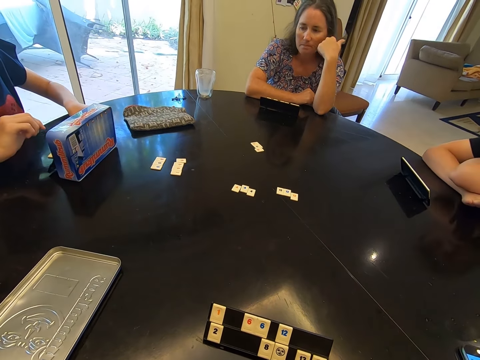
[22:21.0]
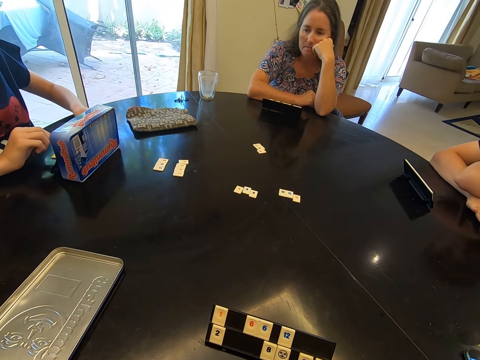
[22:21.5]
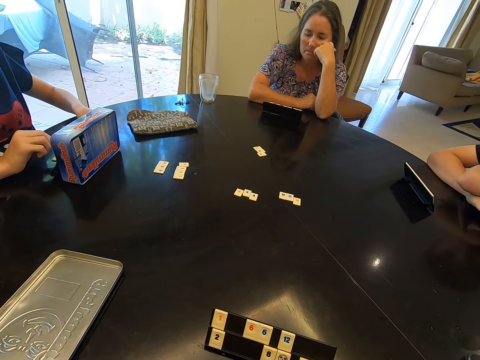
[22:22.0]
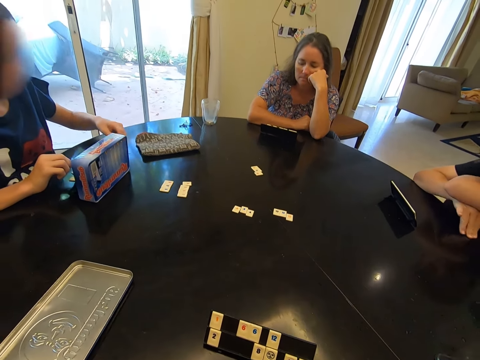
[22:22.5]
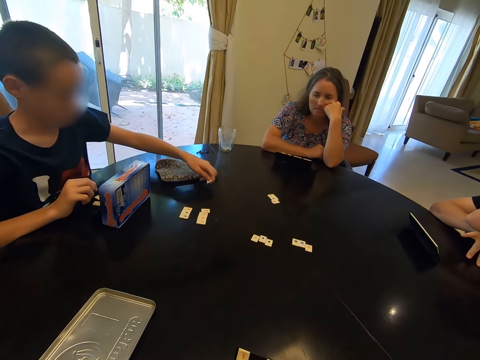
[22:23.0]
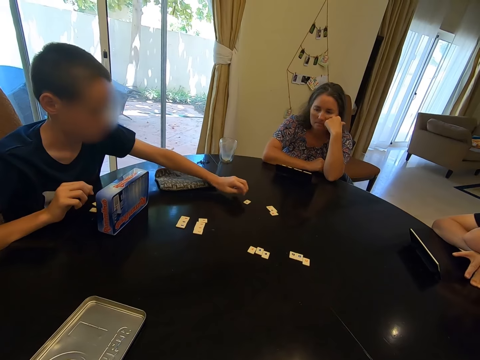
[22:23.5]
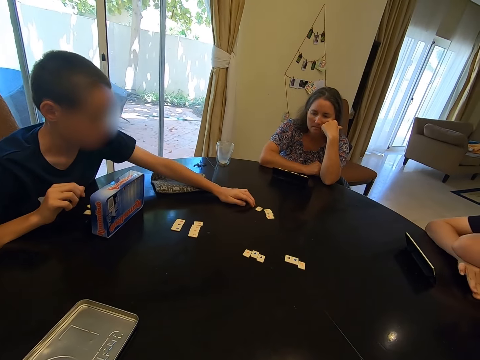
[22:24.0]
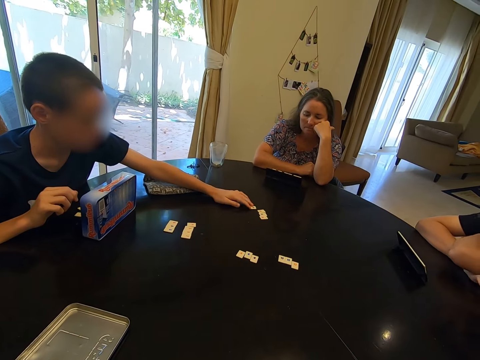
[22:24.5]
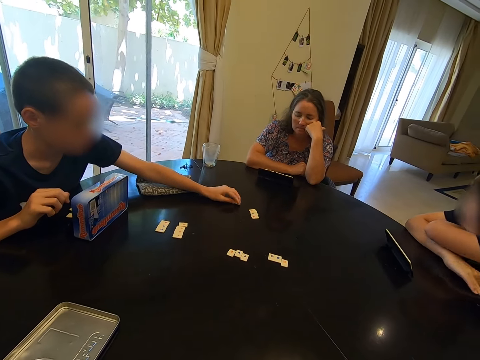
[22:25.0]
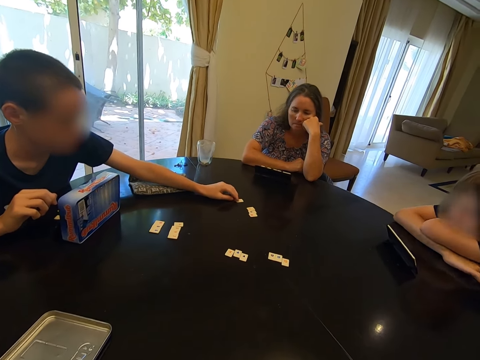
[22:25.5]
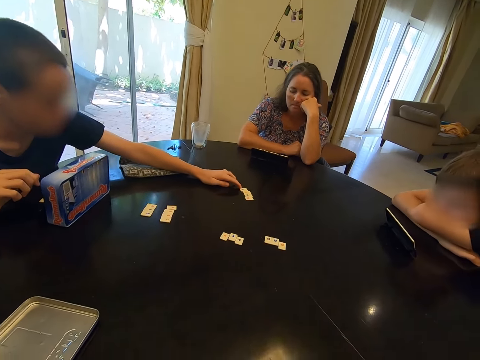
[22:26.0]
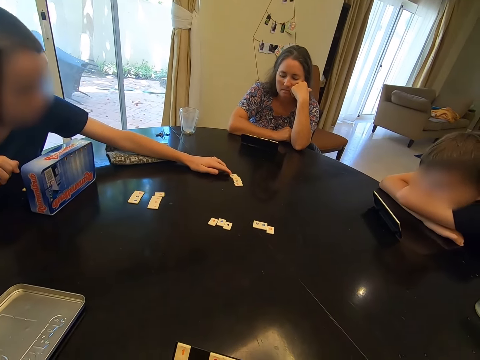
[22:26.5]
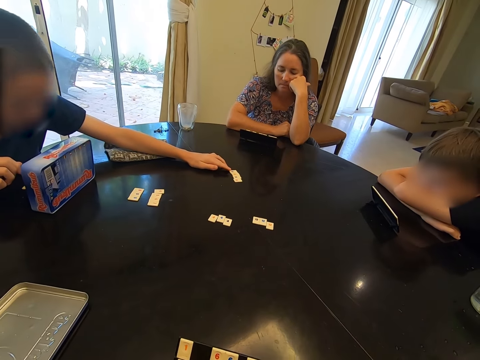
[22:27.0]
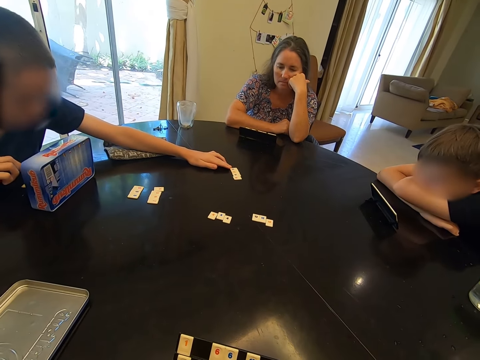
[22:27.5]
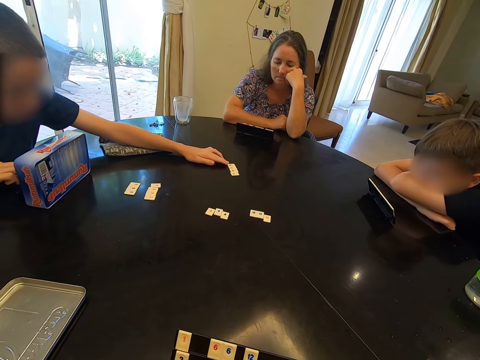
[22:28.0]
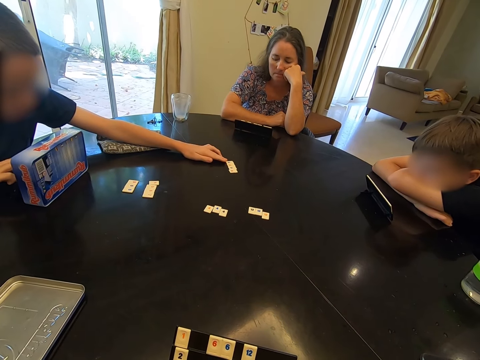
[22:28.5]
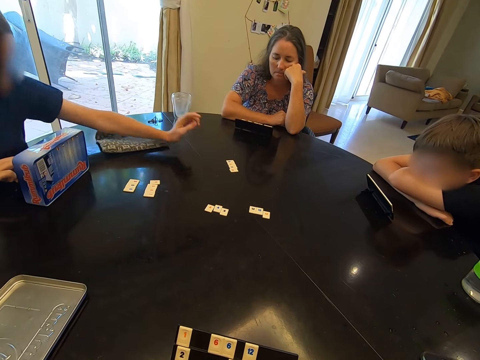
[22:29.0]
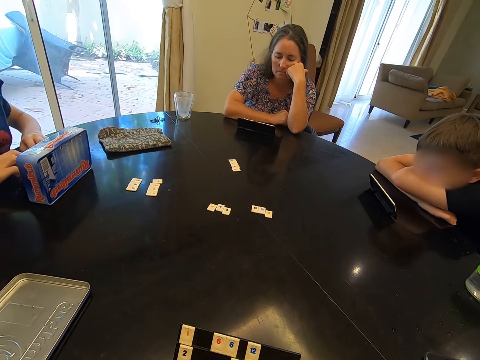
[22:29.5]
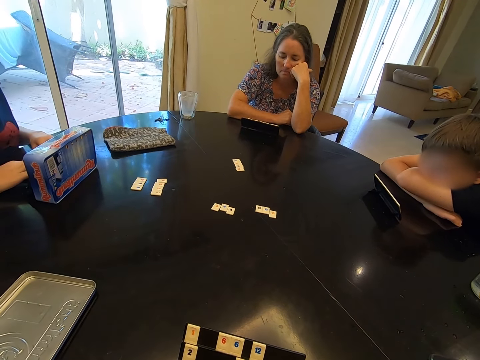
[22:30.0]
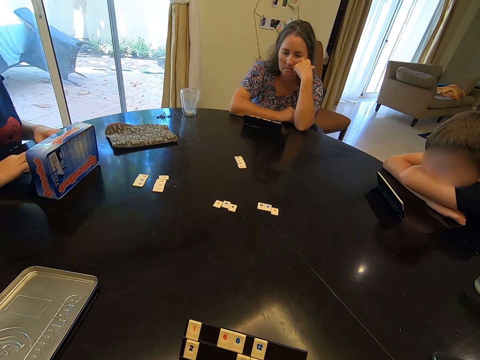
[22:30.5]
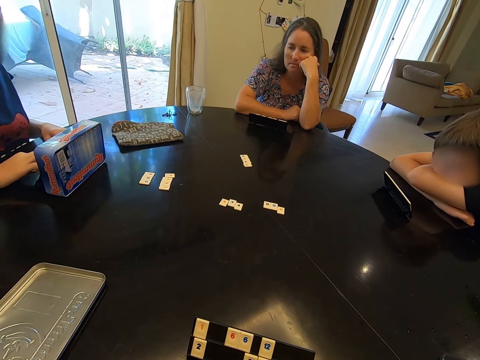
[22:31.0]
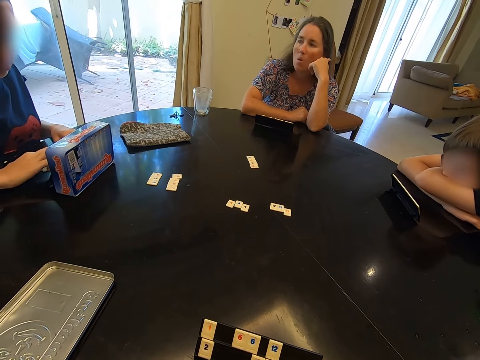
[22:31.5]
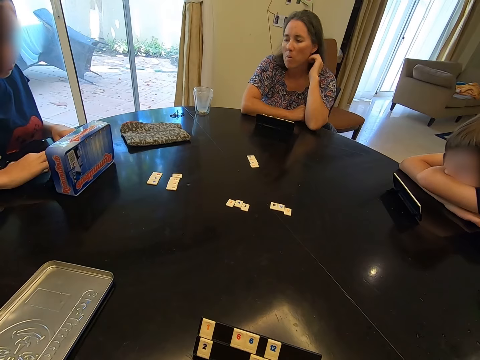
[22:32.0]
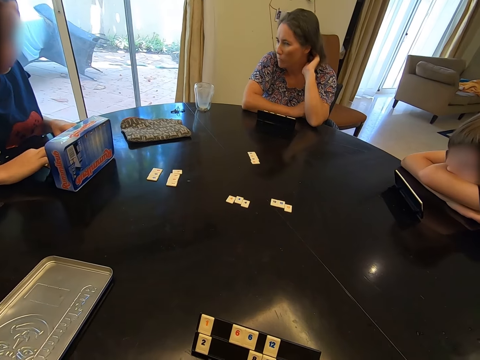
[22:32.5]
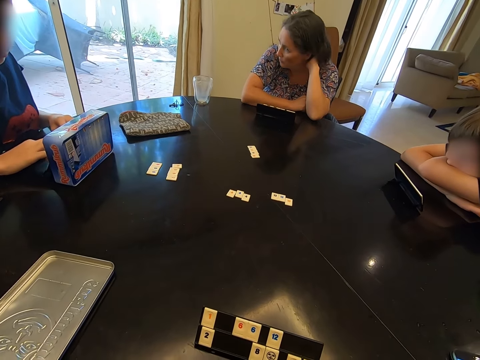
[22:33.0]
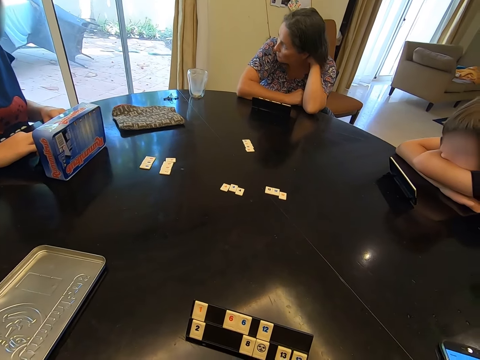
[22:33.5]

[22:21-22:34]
A child picks a tile from the rack. The child places the tile on the table. The child touches the tiles on the rack.

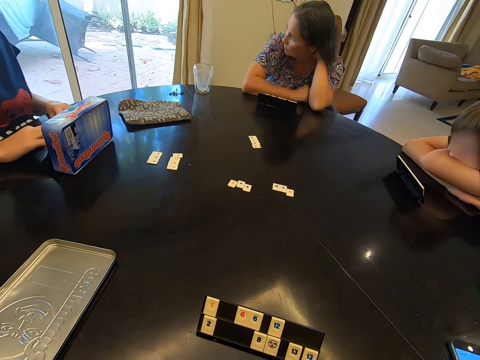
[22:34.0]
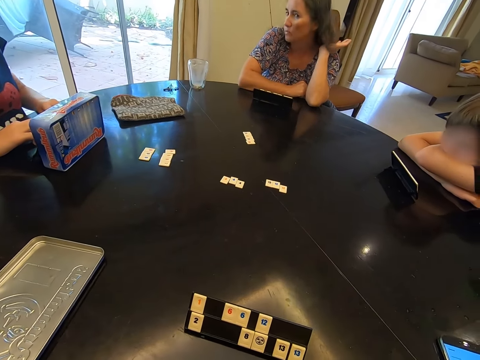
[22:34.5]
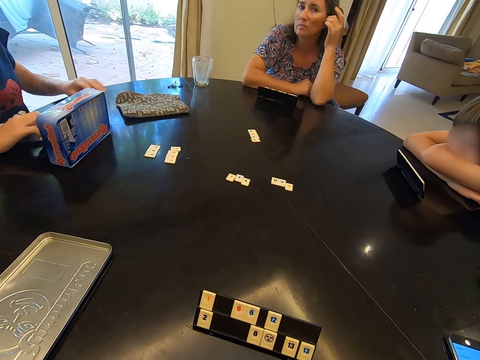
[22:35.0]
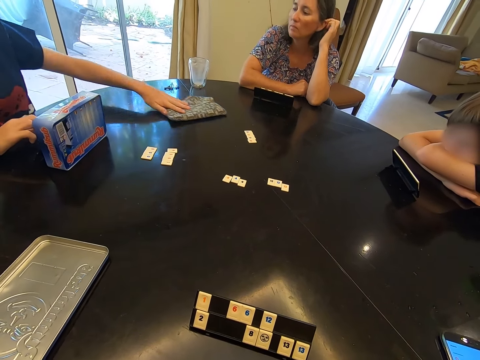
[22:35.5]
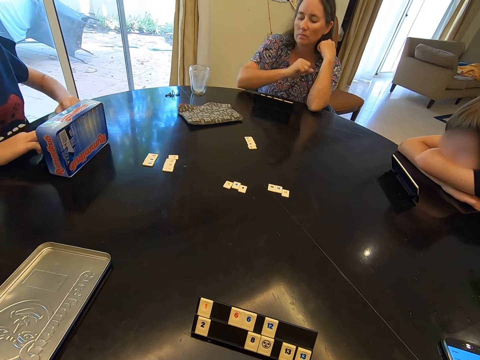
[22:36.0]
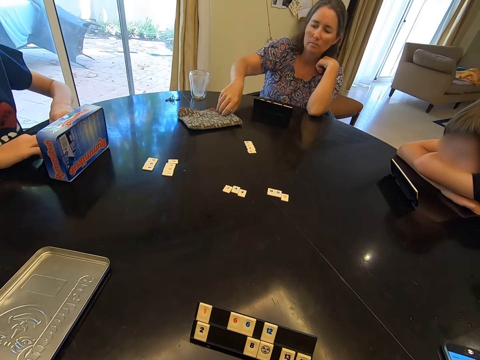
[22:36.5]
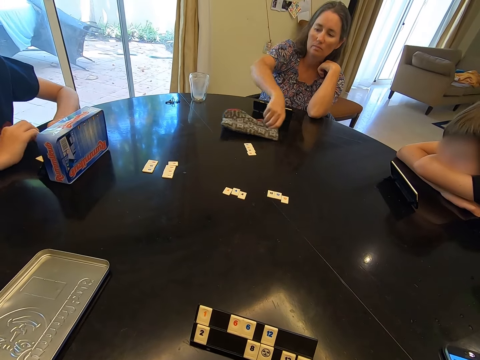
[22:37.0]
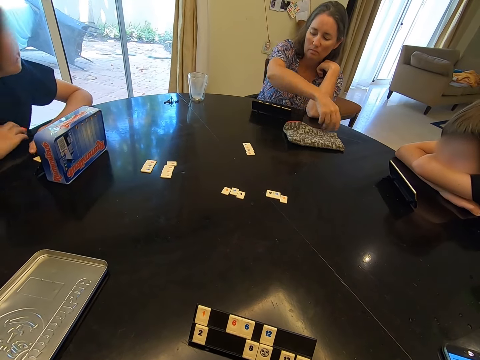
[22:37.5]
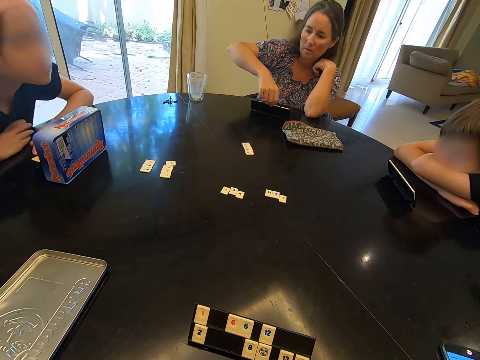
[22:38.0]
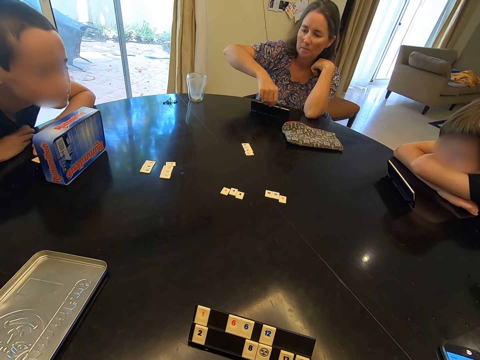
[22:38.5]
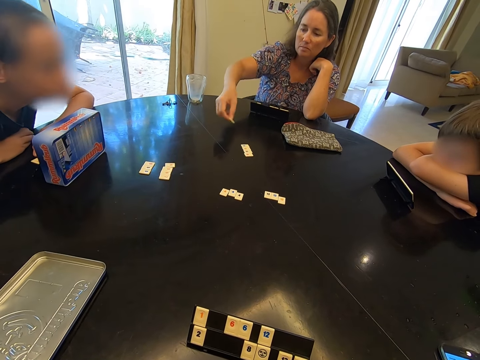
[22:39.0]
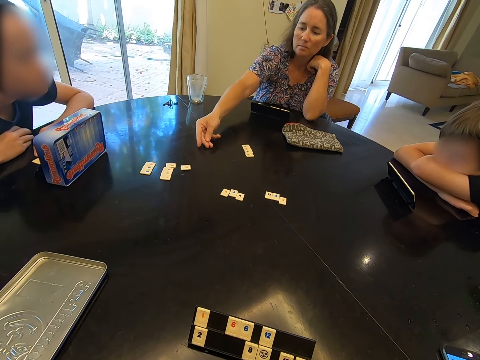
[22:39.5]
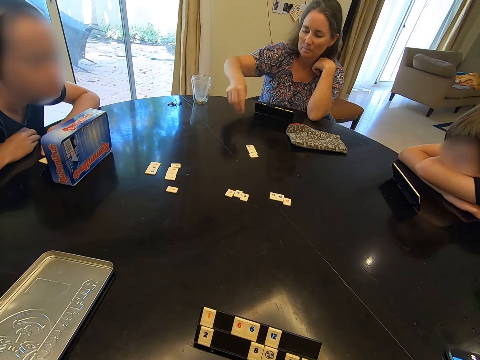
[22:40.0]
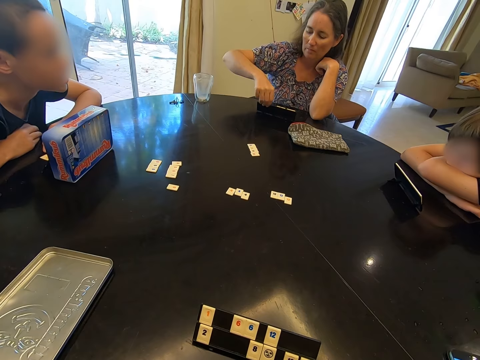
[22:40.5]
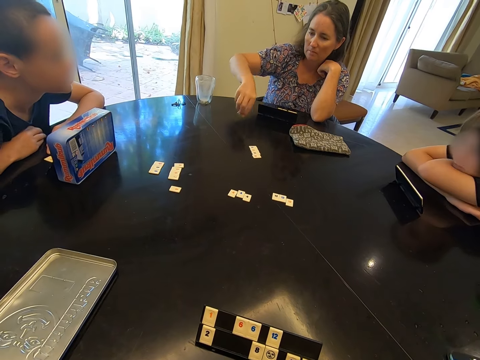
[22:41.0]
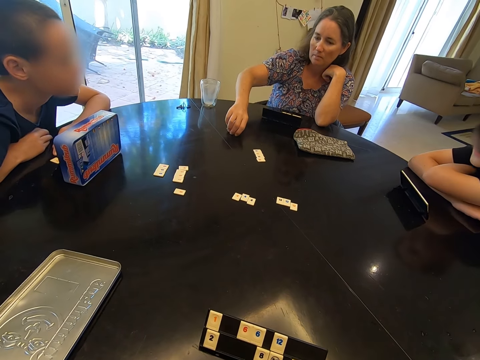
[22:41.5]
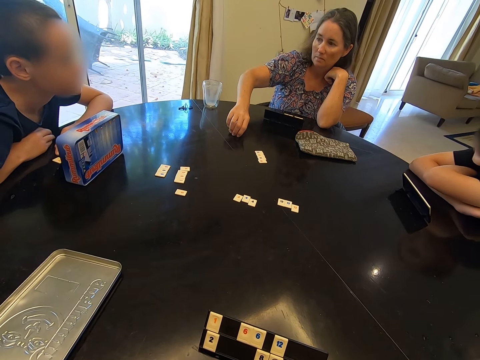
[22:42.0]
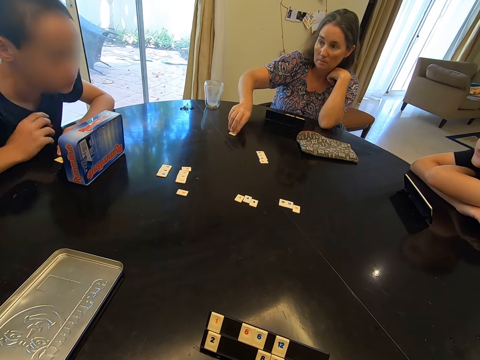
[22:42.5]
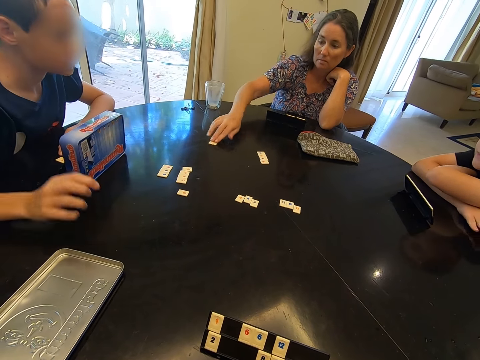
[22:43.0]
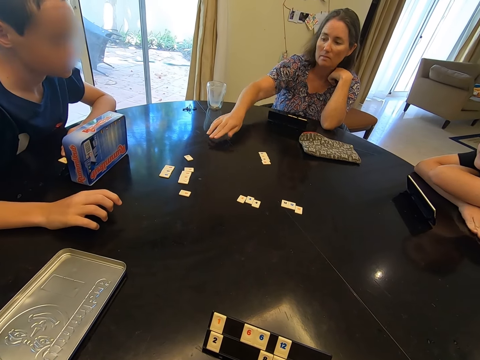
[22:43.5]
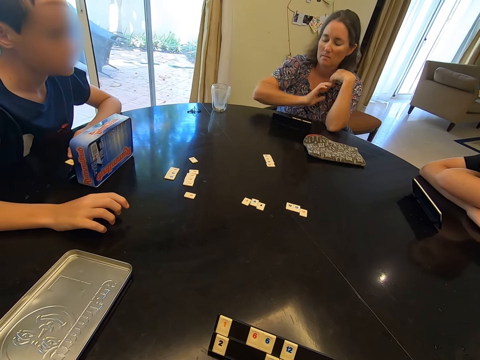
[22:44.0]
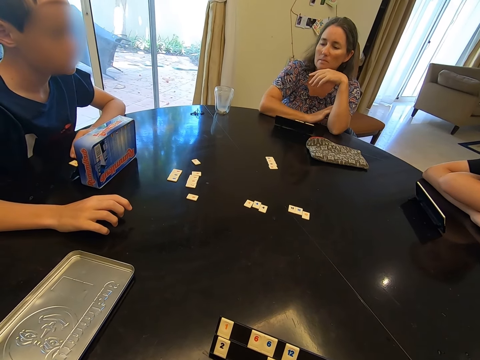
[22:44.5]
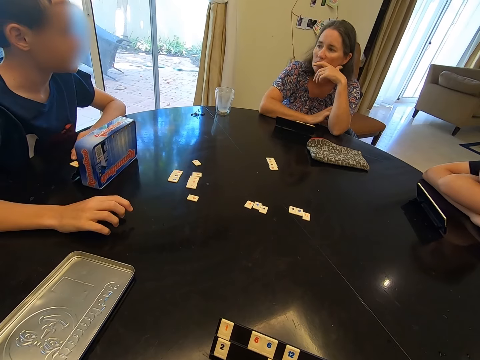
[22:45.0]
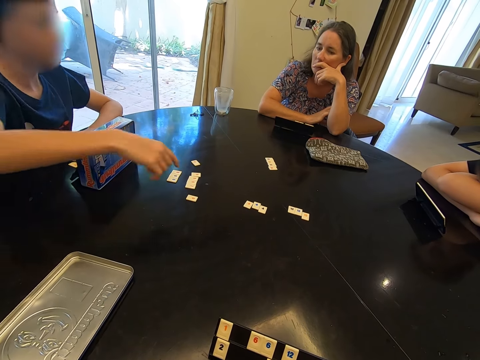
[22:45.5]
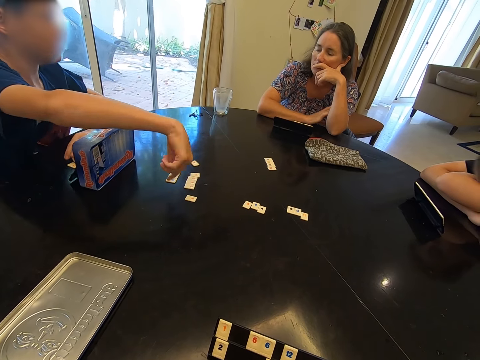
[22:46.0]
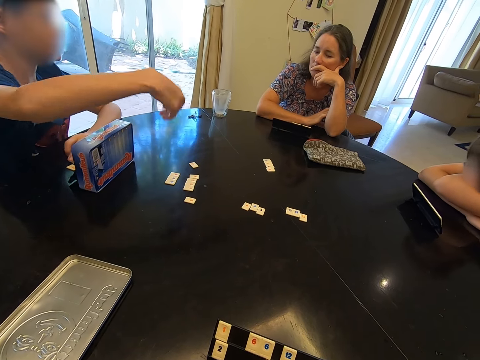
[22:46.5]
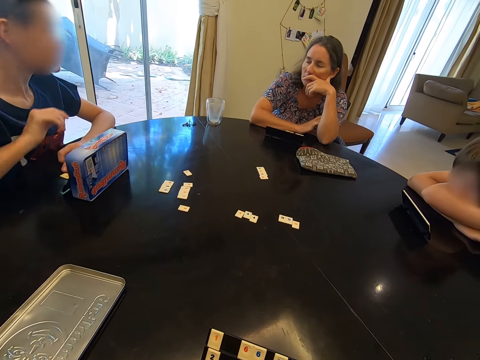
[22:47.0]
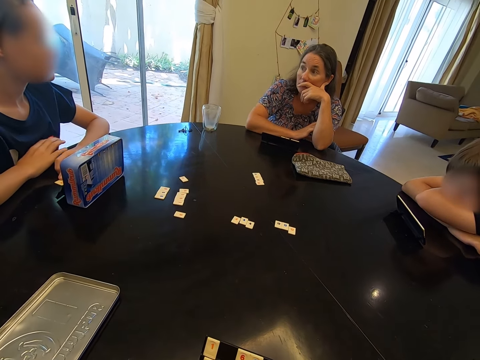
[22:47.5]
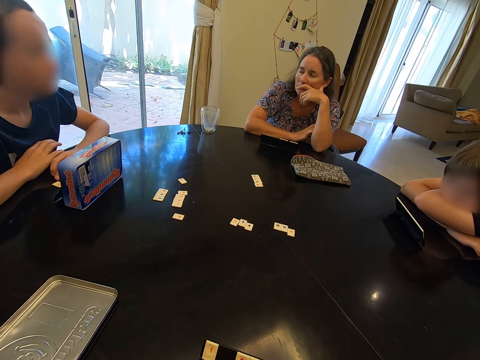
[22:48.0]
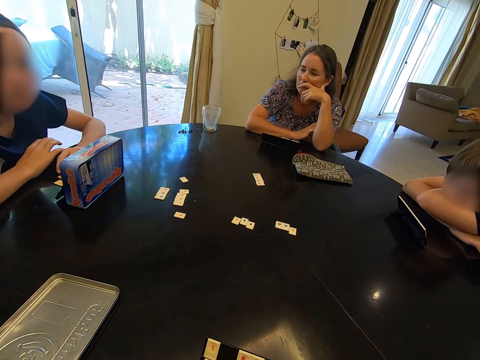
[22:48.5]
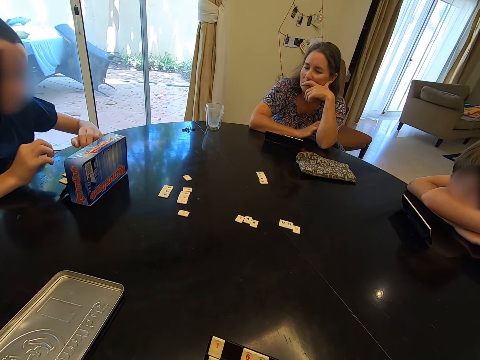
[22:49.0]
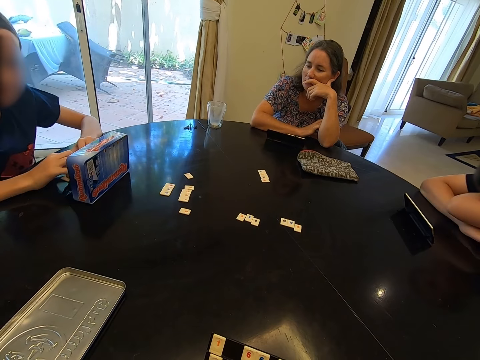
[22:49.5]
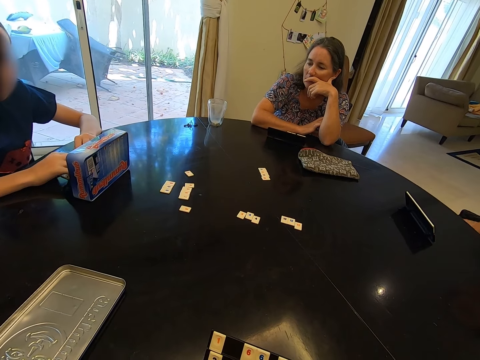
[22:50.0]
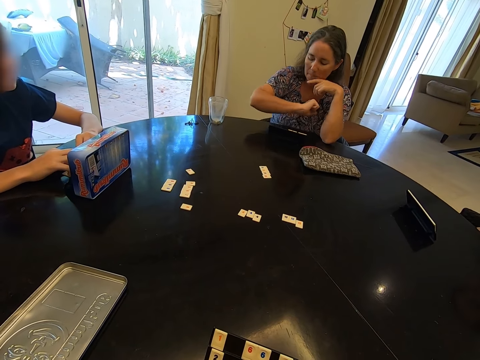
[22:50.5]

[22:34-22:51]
A child passes the bag of tiles to a woman. The woman pulls the bag of tiles on the table. The woman picks a tile from the rack, places the tile on the table, picks a tile from the rack, and places the tile on the table. The child converses with the woman.
